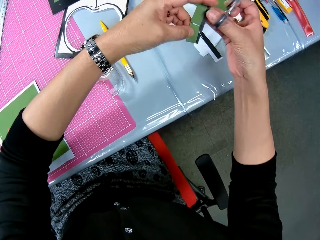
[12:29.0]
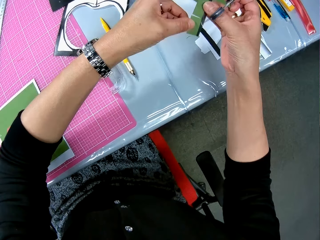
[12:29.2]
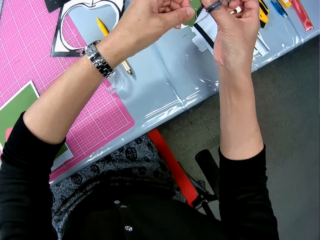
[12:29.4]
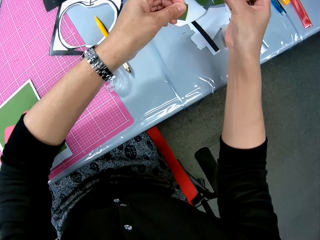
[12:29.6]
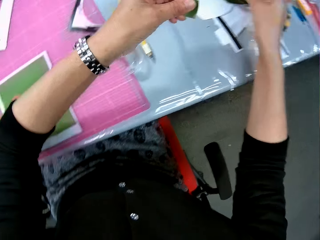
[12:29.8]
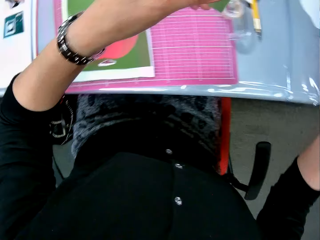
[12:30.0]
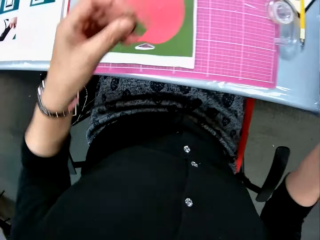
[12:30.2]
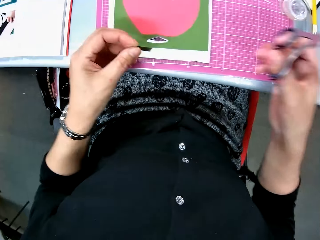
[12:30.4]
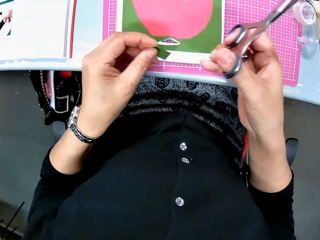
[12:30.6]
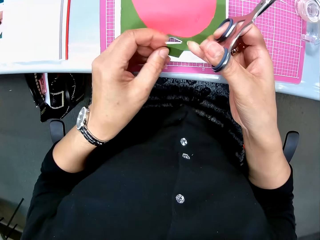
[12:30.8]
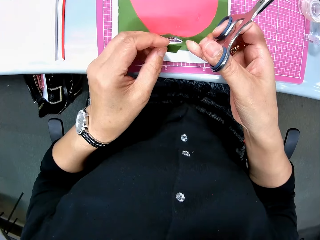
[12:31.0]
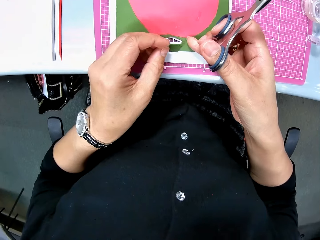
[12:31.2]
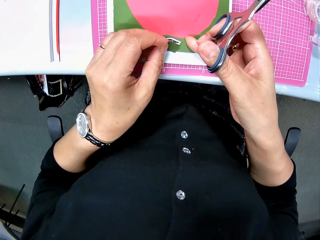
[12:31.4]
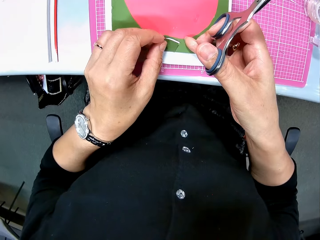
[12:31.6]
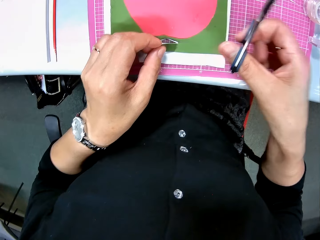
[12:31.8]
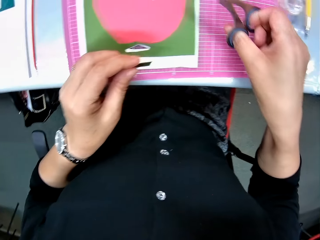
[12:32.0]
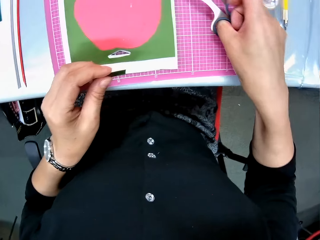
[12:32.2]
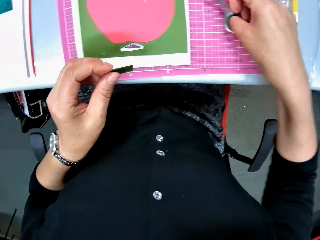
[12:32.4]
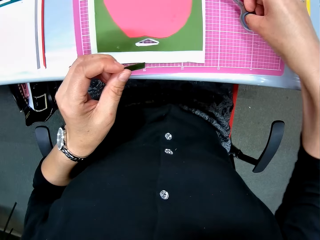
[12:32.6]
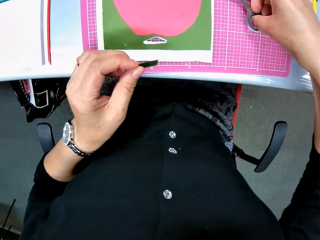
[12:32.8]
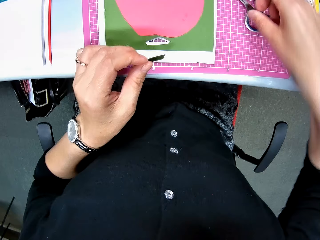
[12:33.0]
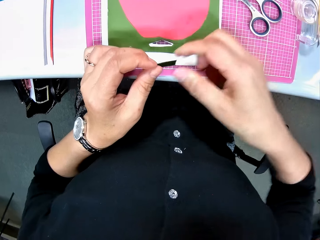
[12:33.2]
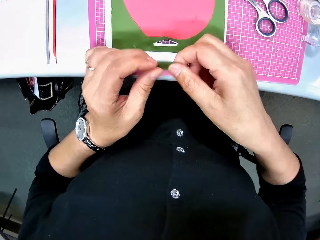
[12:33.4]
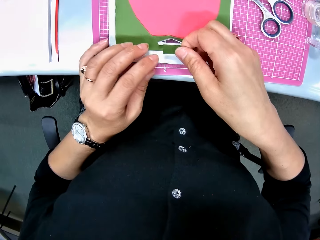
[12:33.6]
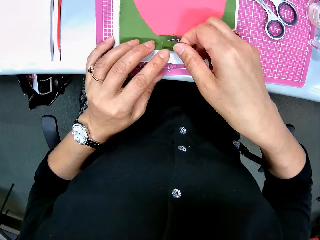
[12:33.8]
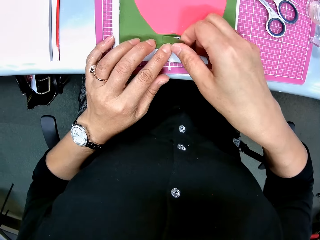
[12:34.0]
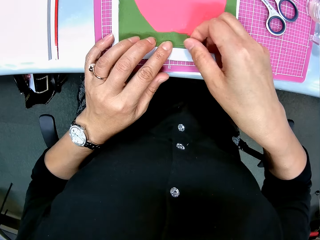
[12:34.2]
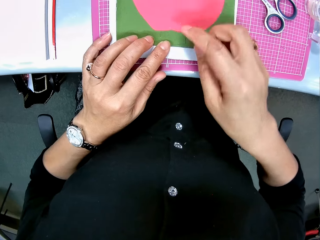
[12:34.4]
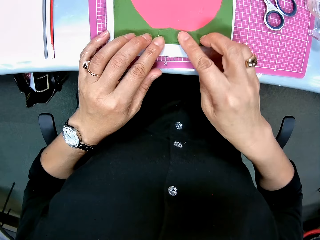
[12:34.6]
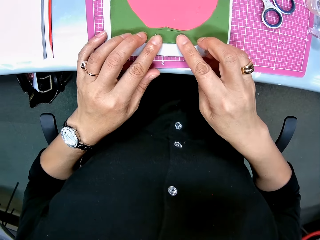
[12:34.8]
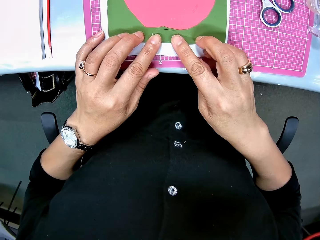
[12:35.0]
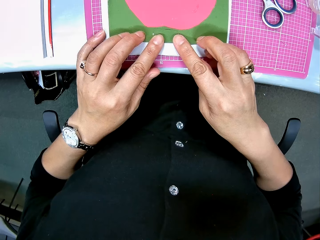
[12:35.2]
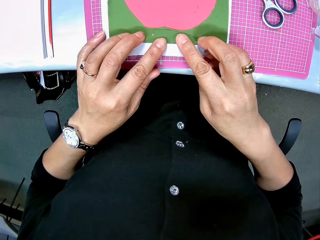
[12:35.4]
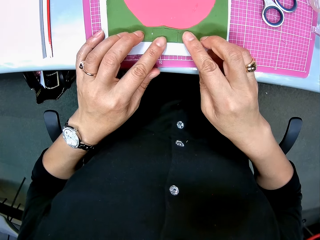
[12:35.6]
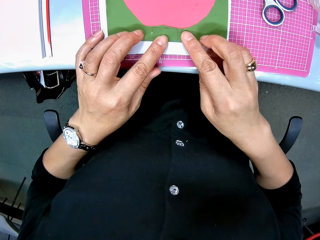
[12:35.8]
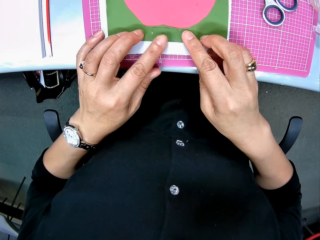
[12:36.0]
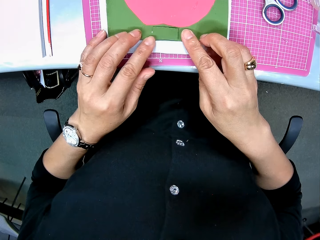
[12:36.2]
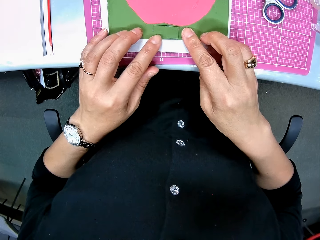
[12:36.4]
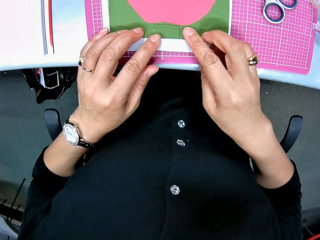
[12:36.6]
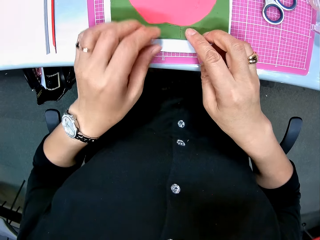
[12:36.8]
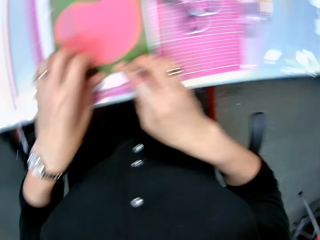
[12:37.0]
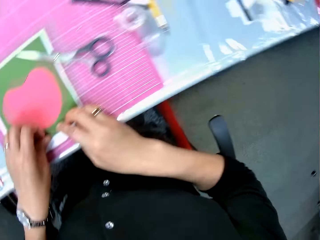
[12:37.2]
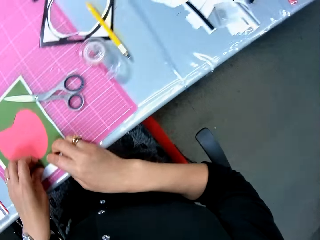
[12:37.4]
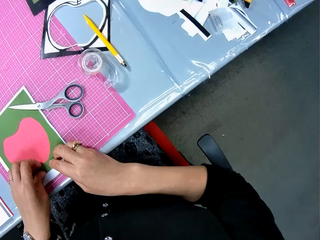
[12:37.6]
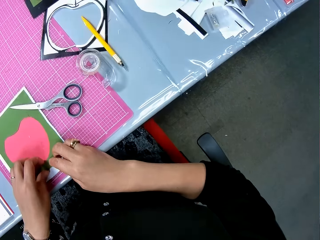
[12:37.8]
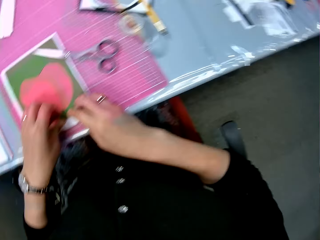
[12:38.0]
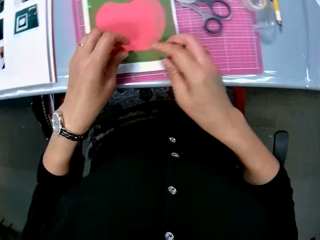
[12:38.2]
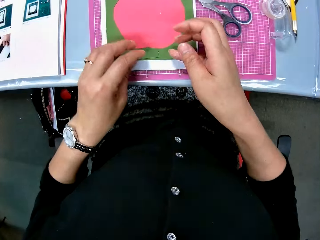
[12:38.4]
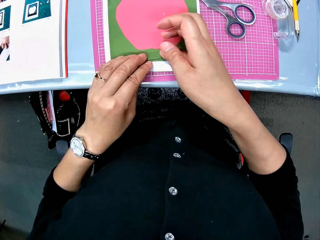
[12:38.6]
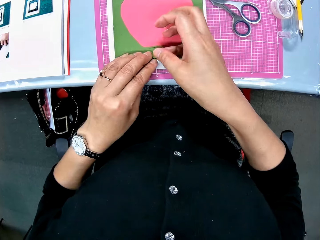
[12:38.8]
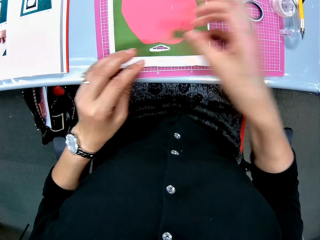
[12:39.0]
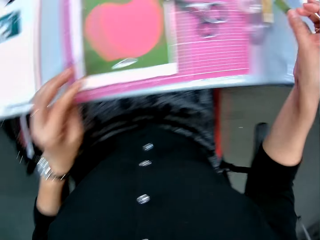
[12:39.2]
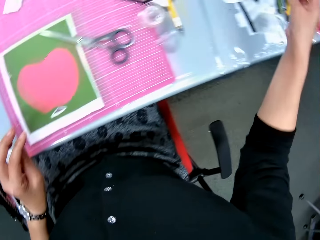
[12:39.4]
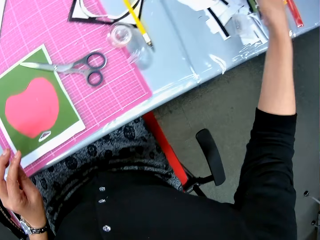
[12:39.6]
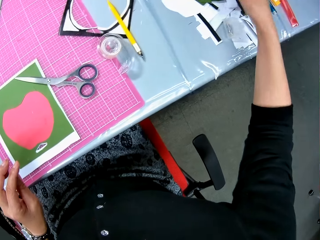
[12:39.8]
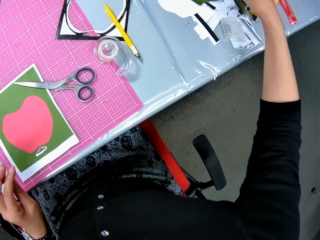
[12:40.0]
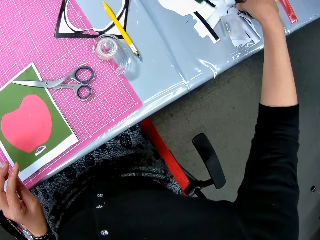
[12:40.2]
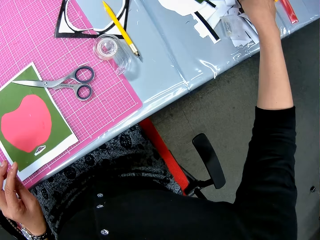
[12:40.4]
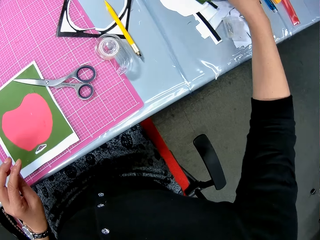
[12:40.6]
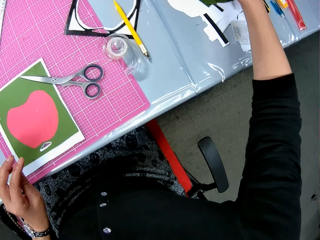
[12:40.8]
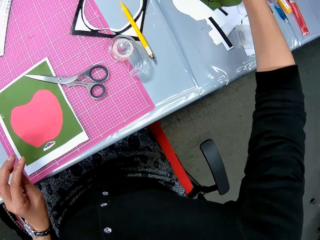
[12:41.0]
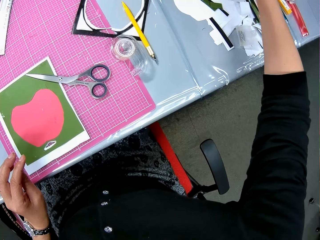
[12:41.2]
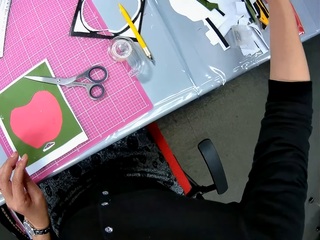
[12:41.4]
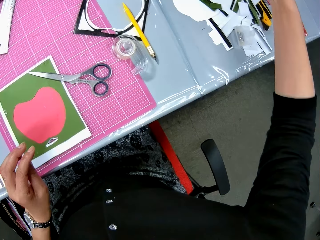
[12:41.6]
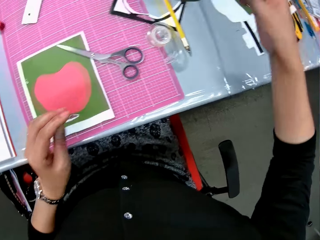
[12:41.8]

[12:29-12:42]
The camera wearer picks a piece from the paper with her left hand. She puts a piece of the crafting paper on the table. She places the piece on the art paper. She puts the scissors on the cutting mat. She puts a piece of crafting paper on the other crafting paper. She removes the small piece from the art paper. She picks an apple cut-shaped art paper from the table.

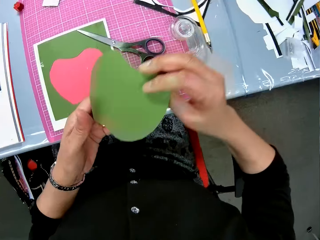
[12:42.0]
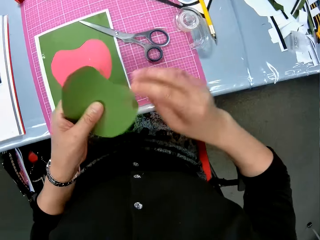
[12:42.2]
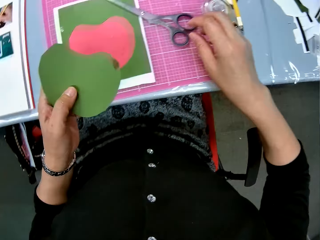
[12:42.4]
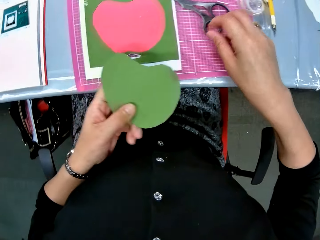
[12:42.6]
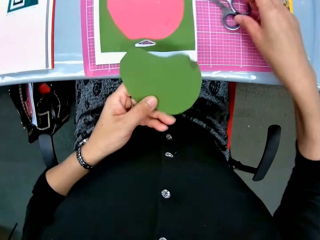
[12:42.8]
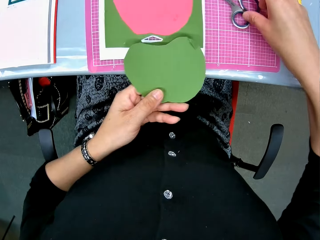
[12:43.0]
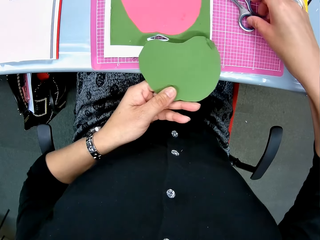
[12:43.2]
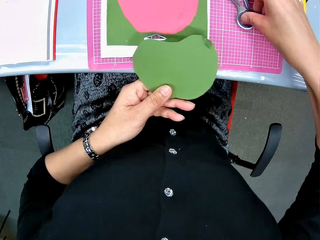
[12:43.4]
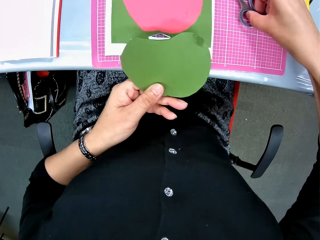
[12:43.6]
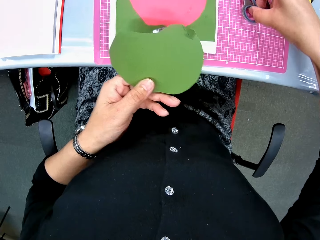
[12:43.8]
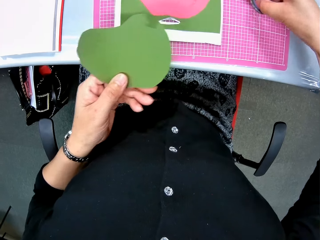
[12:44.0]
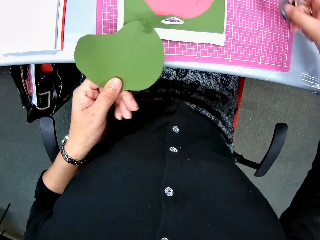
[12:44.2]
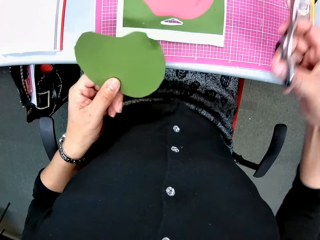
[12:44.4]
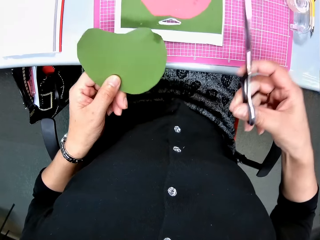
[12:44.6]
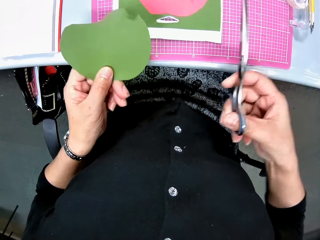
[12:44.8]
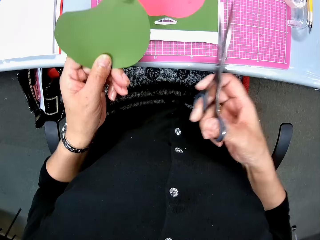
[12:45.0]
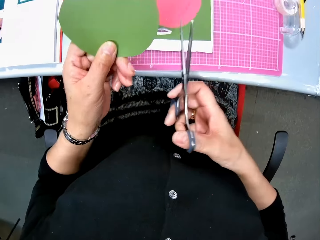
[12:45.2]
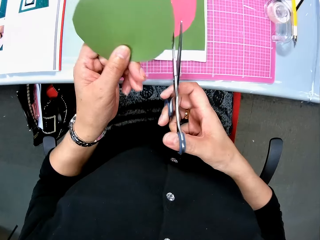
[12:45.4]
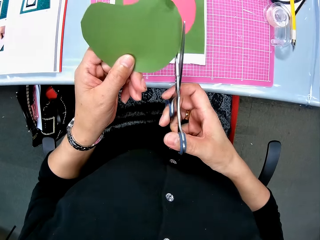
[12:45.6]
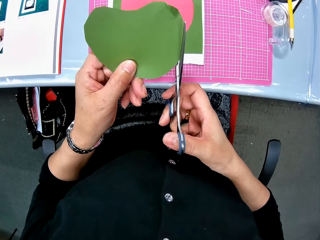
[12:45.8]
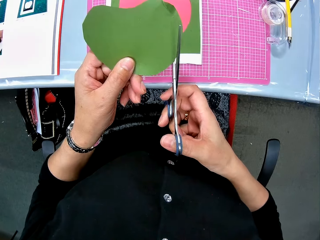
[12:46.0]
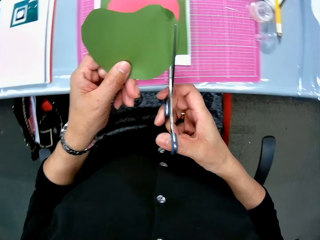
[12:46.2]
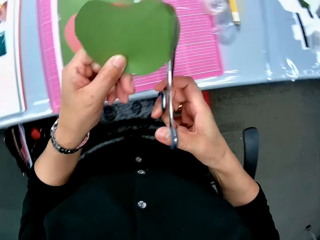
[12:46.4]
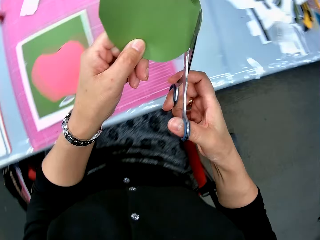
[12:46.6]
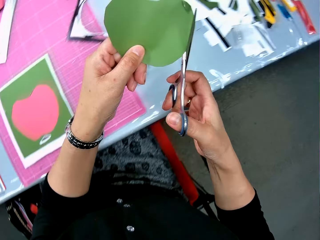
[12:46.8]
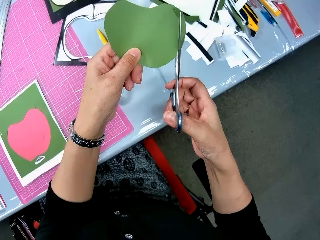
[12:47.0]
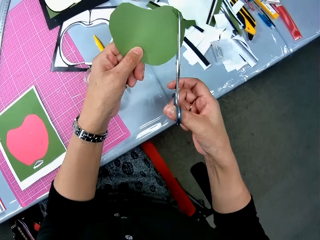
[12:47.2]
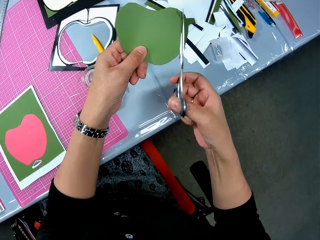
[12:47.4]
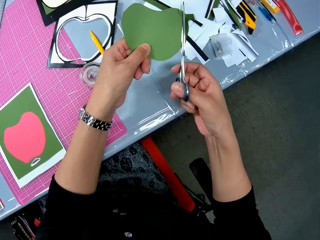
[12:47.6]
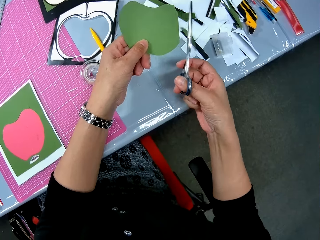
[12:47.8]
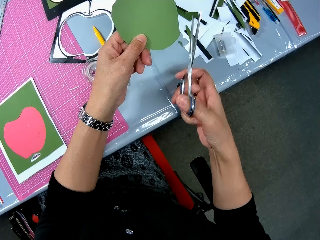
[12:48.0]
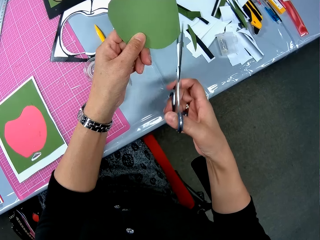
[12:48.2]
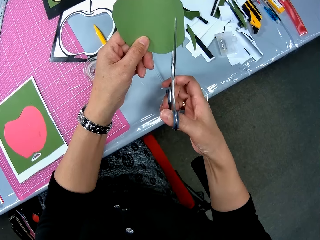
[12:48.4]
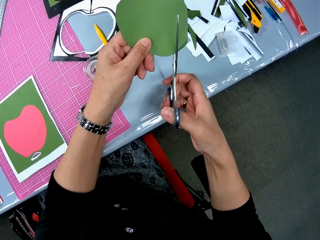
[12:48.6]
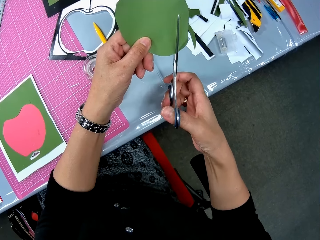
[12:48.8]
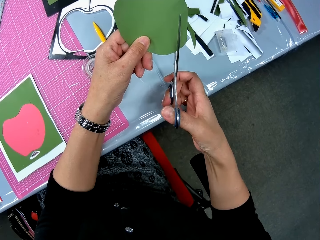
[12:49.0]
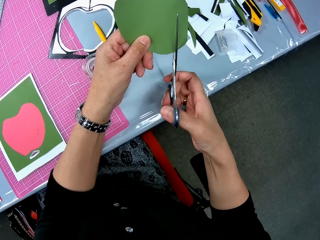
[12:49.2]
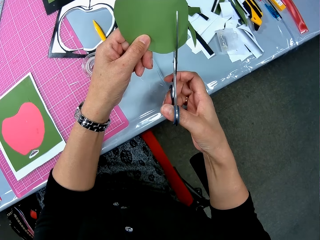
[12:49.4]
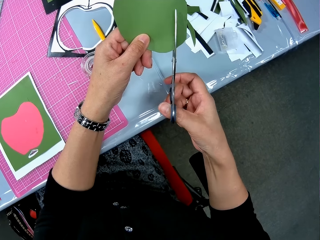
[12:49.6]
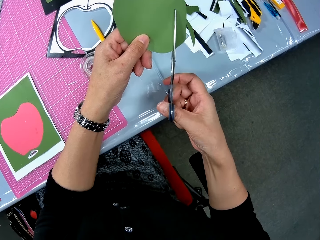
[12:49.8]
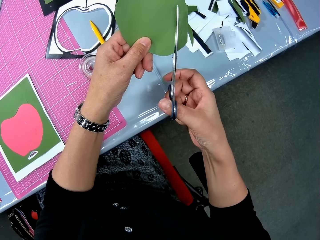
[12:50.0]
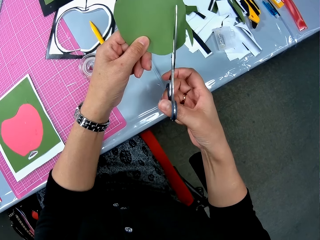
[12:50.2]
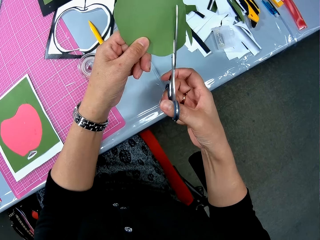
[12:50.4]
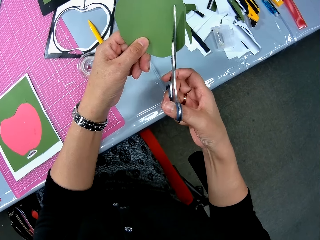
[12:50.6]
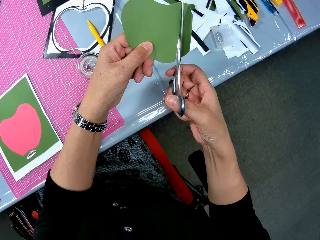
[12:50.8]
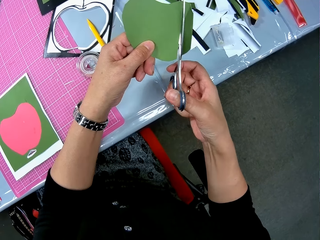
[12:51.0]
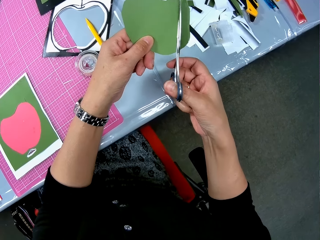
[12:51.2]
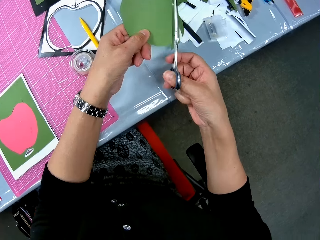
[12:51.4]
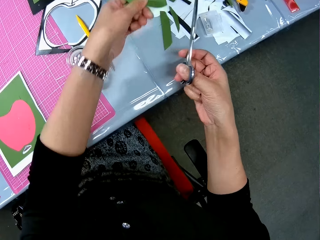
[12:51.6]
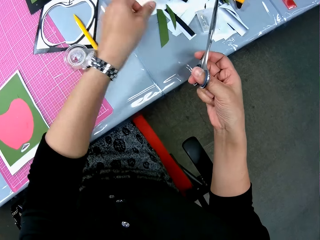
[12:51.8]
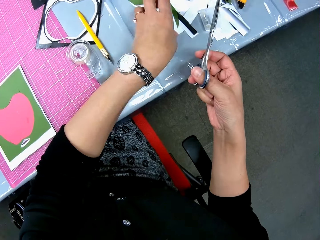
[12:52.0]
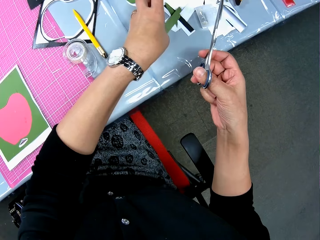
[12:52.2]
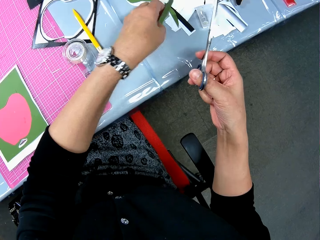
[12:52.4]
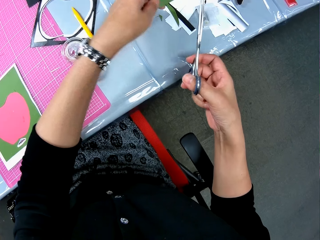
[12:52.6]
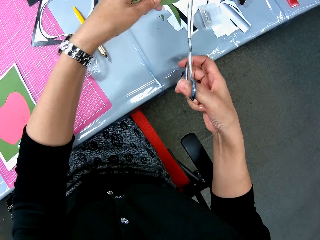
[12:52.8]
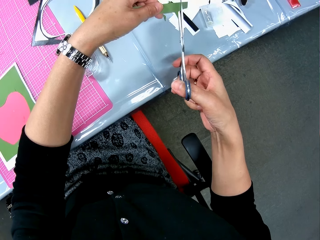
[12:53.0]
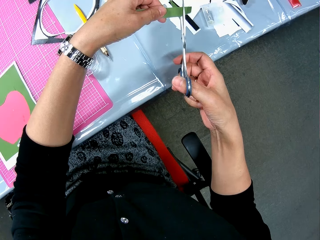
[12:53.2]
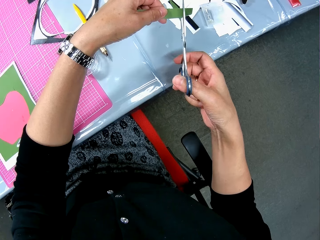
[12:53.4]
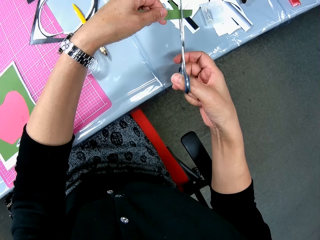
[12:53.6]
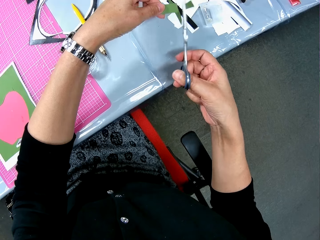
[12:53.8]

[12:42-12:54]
The camera wearer passes the apple cut-shaped art paper from her right hand to her left hand. She picks the scissors on the pink sheet. She cuts the apple cut-shaped art paper with the scissors. She drops the apple cut-shaped art paper on the table. She picks a small piece of paper on the table.
